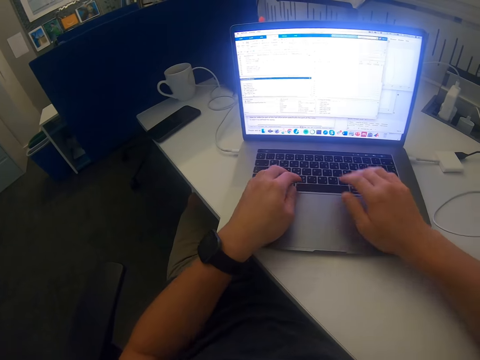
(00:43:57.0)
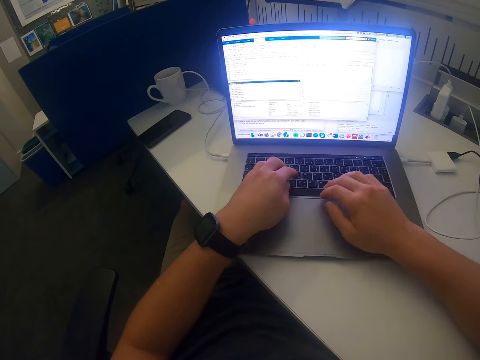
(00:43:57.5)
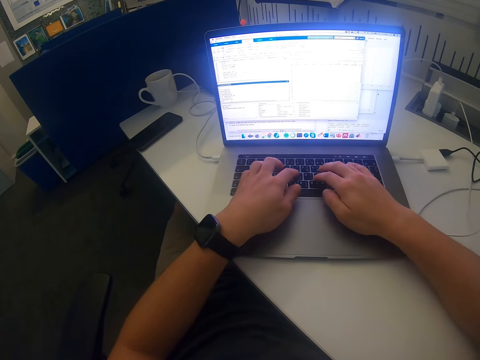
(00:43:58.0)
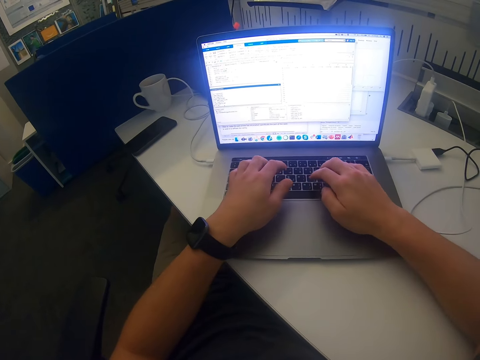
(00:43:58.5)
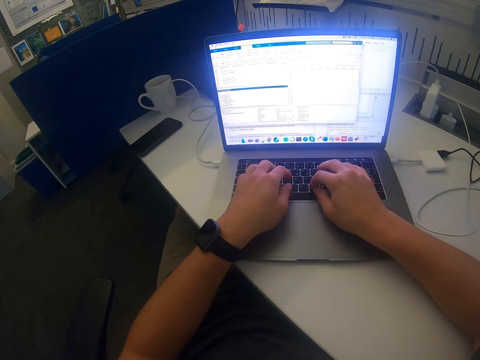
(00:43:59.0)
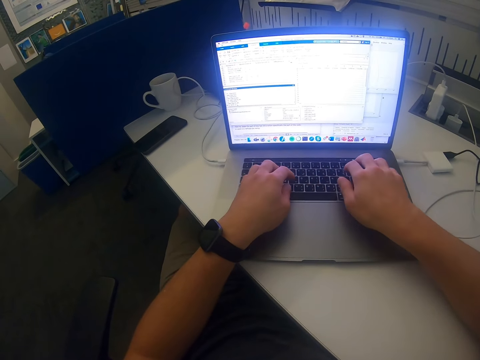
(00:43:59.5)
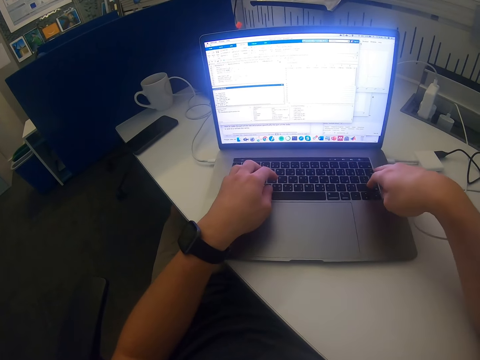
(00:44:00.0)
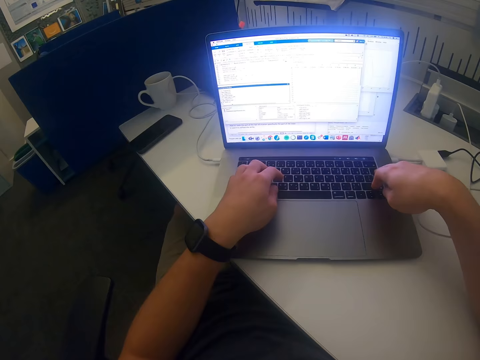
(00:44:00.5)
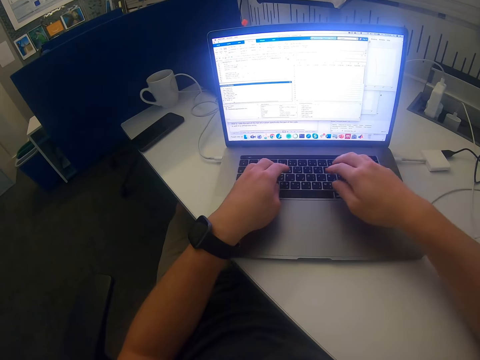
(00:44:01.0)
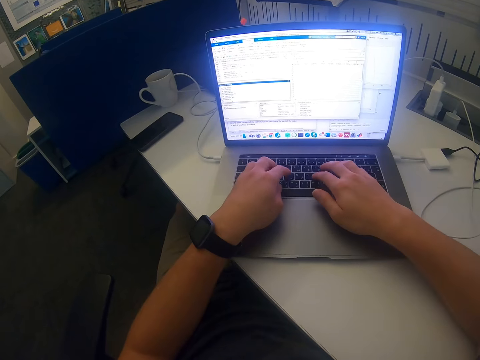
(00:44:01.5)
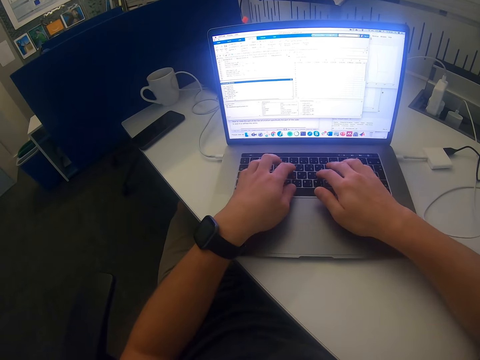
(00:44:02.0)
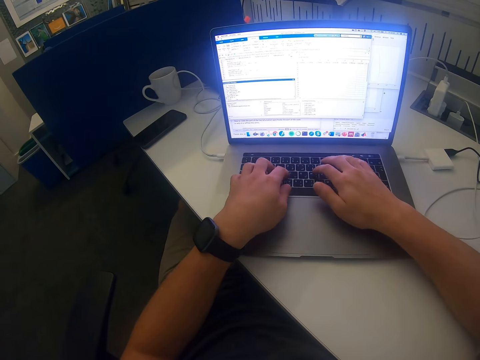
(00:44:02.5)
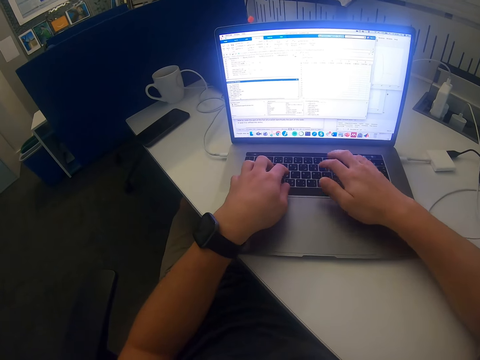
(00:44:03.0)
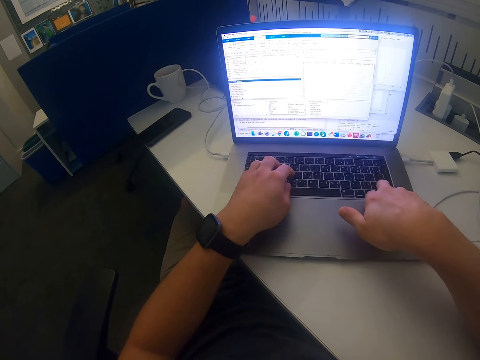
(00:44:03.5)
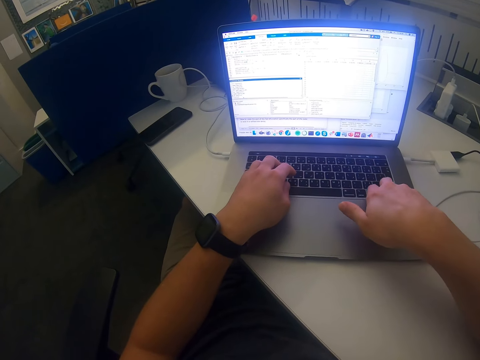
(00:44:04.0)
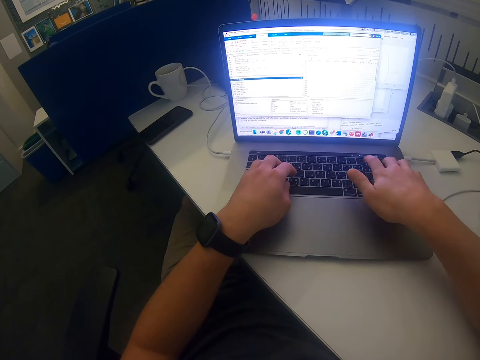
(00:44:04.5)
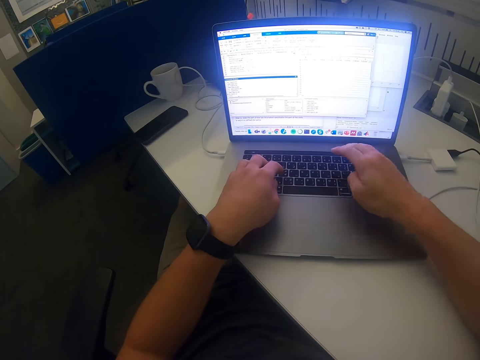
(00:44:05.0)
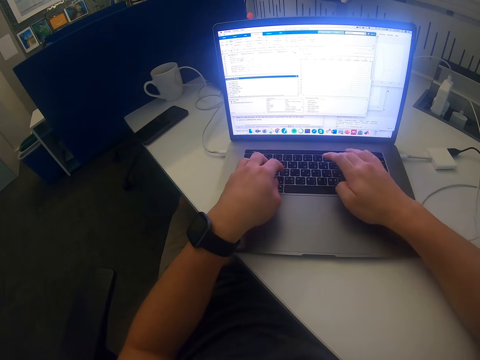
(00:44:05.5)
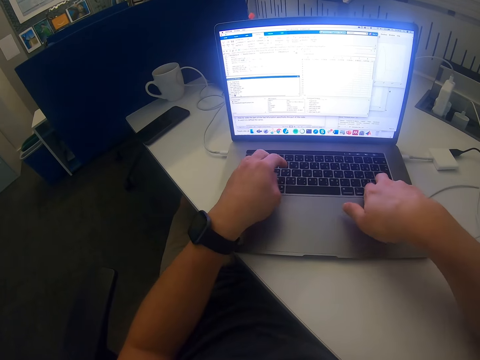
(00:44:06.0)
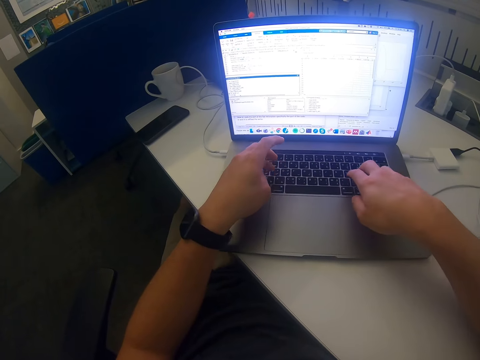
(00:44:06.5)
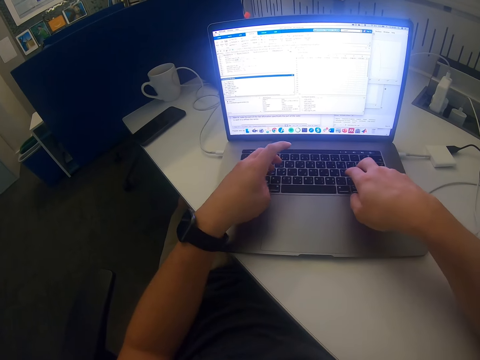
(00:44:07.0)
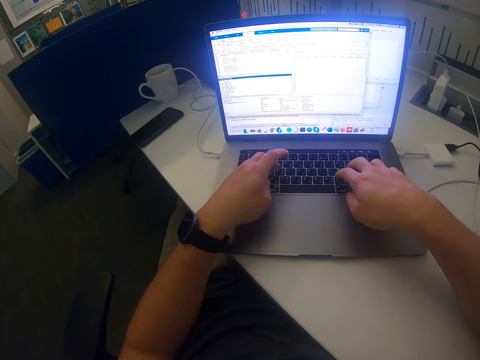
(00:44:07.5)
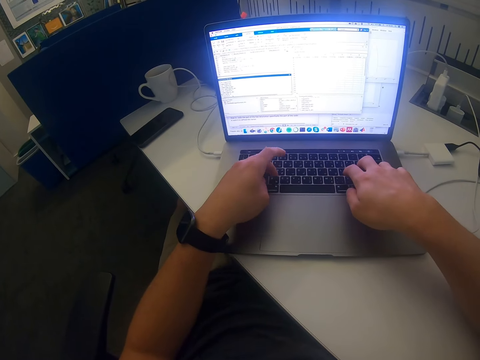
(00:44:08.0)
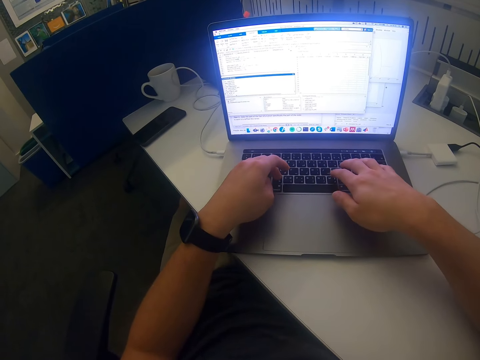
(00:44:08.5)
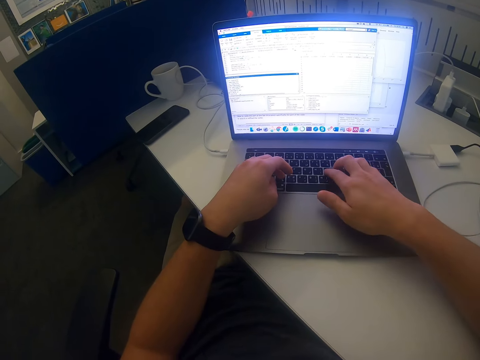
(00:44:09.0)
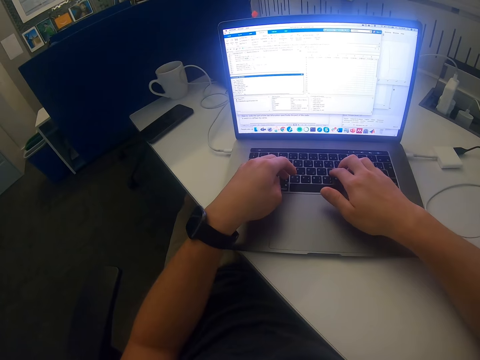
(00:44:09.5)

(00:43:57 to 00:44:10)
The camera wearer presses the keyboard with both hands.

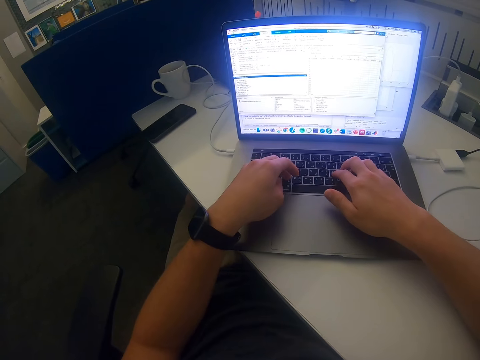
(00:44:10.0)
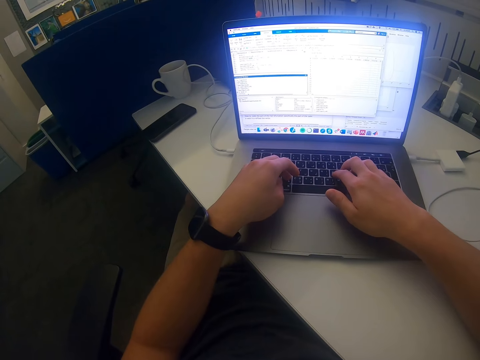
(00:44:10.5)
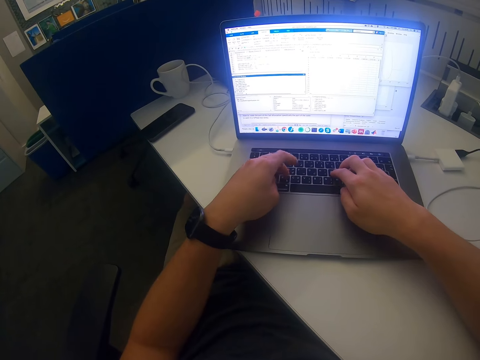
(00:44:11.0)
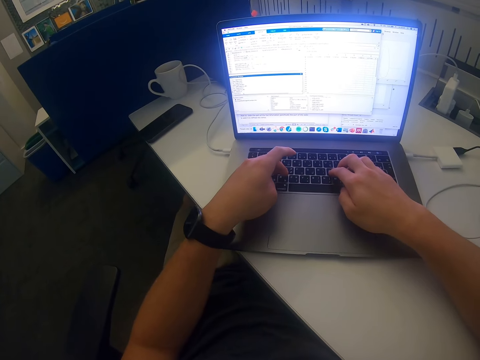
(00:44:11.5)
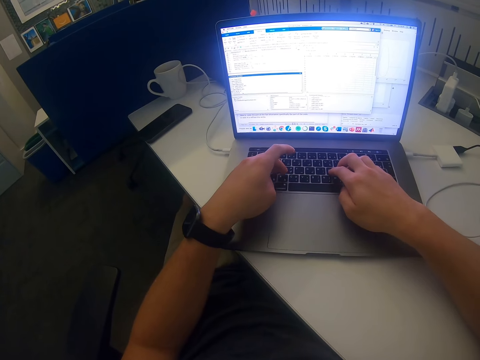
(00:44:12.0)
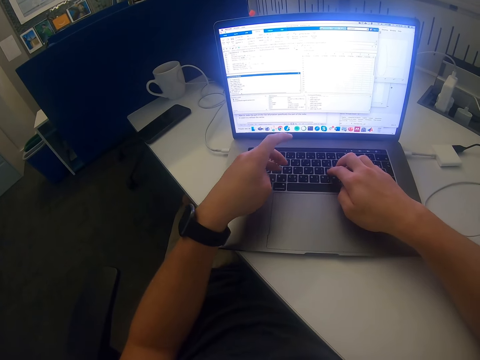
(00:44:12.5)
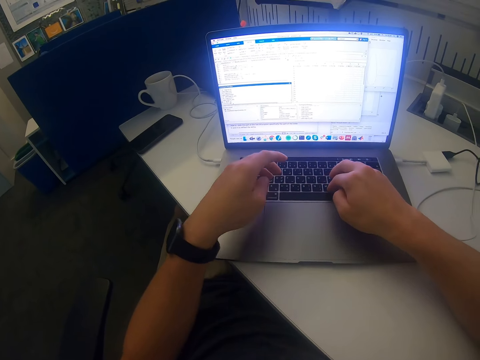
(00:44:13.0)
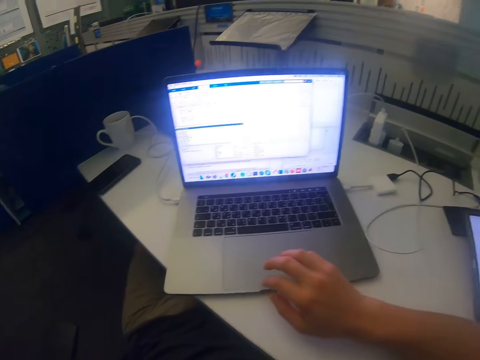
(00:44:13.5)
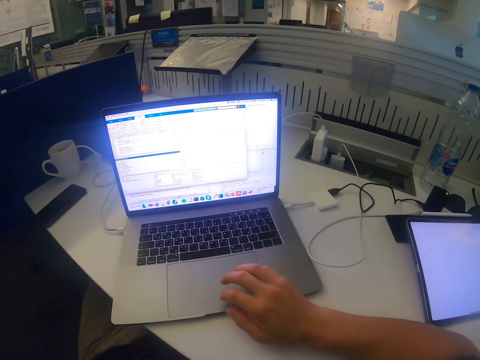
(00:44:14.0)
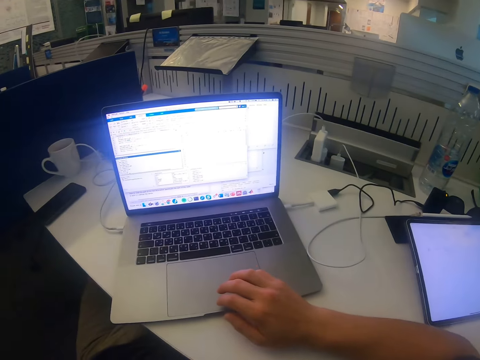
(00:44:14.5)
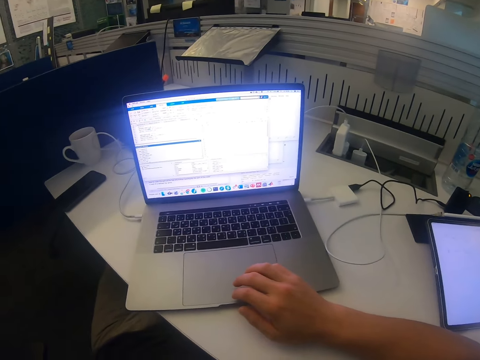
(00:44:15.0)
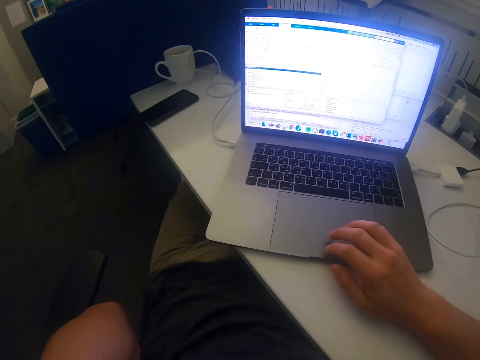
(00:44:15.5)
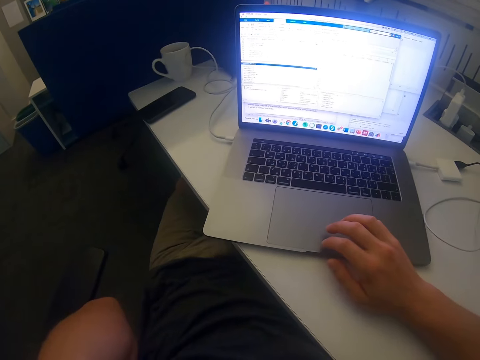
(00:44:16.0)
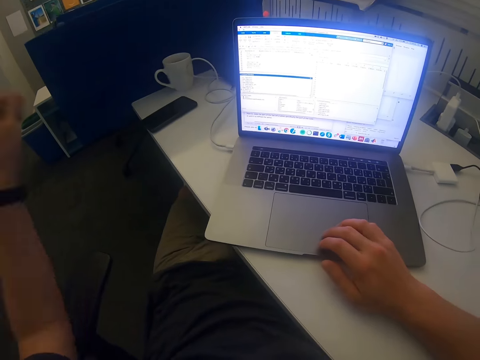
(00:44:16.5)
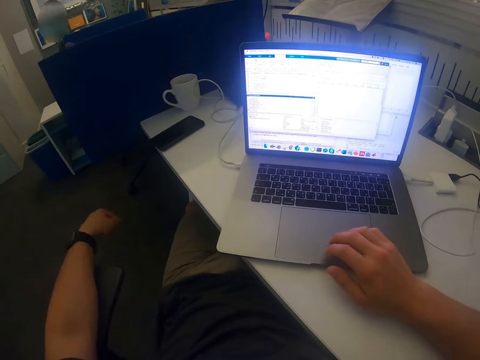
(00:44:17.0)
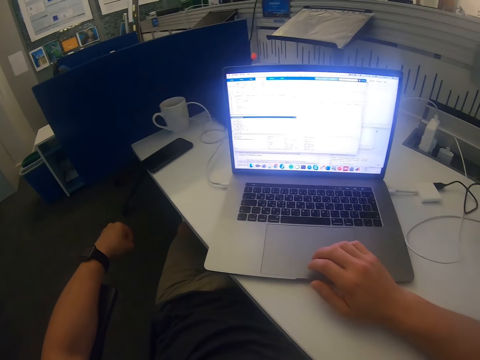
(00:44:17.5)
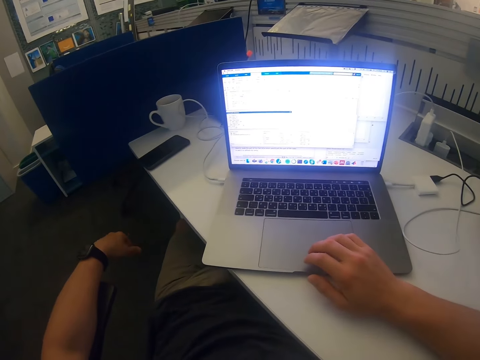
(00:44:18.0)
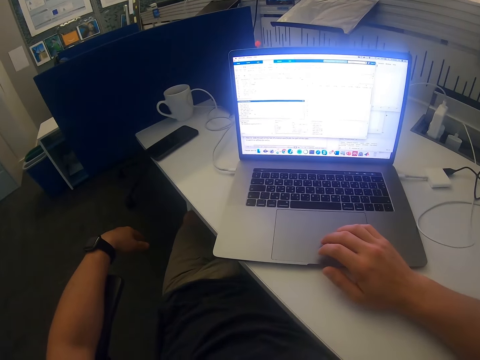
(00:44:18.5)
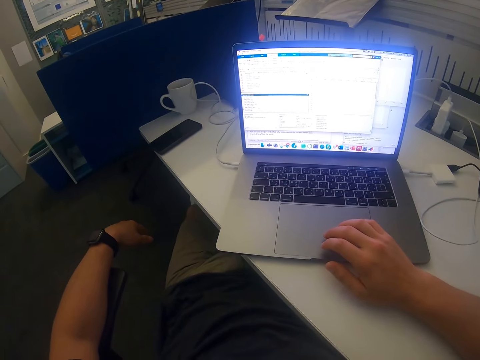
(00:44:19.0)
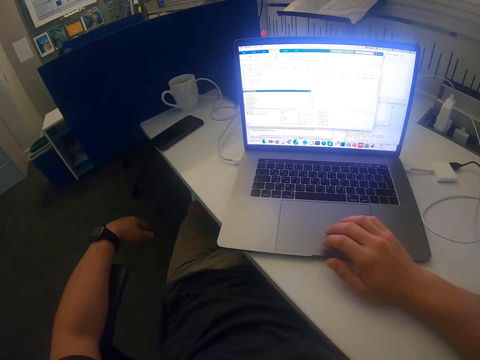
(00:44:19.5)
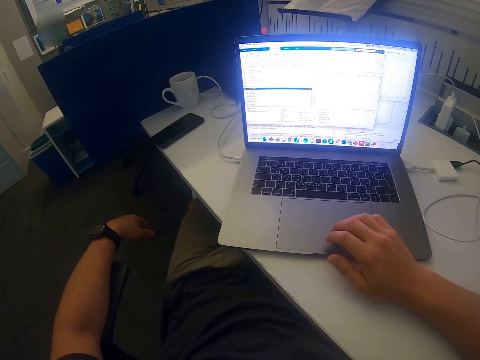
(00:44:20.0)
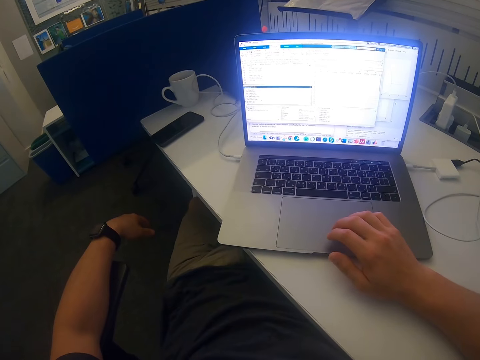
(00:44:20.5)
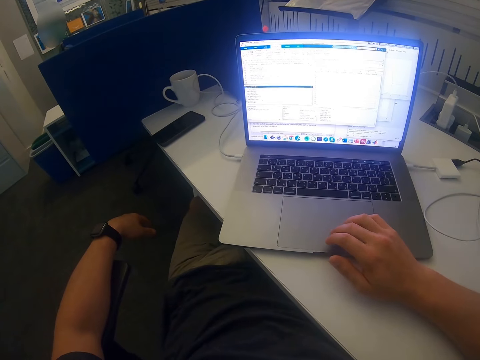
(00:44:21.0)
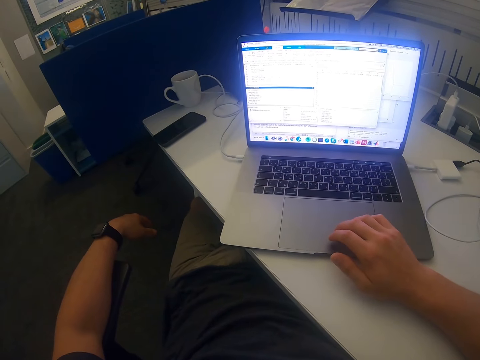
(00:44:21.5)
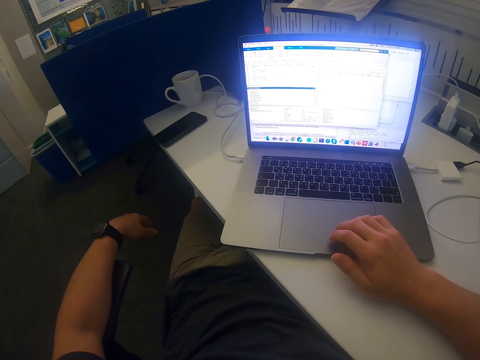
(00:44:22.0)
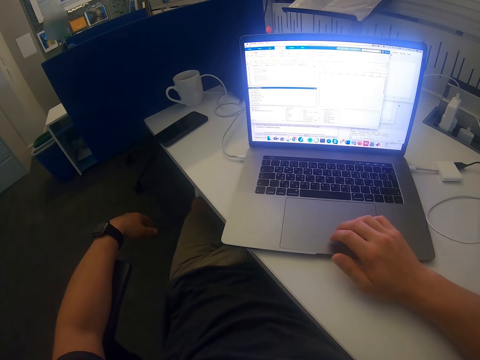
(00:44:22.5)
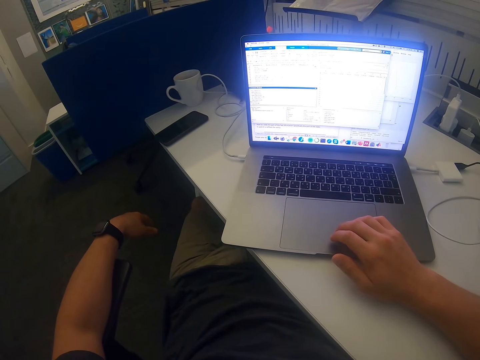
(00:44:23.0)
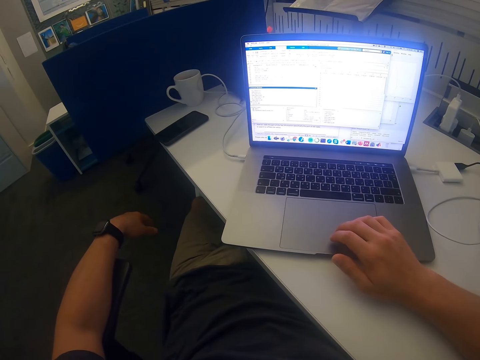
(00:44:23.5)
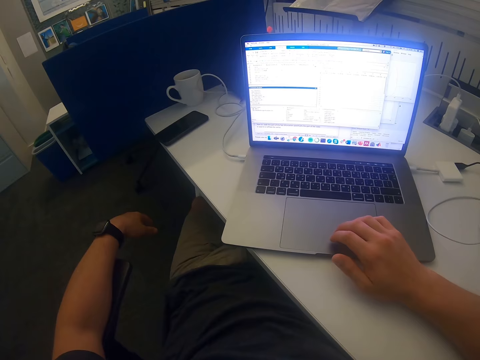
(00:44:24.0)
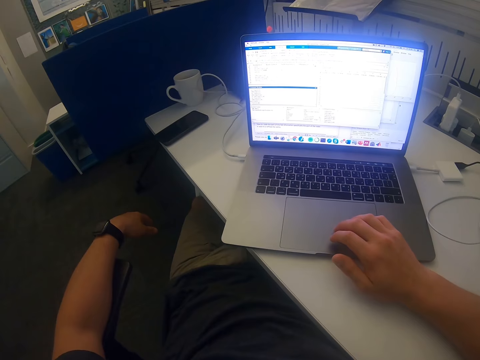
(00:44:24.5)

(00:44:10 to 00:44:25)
The camera wearer swings the left hand. They touch something. They remove the hands from the keyboard. They swing the left hand. They use the laptop. They rest the left hand on the chair. They touch the touchpad with the right hand.
